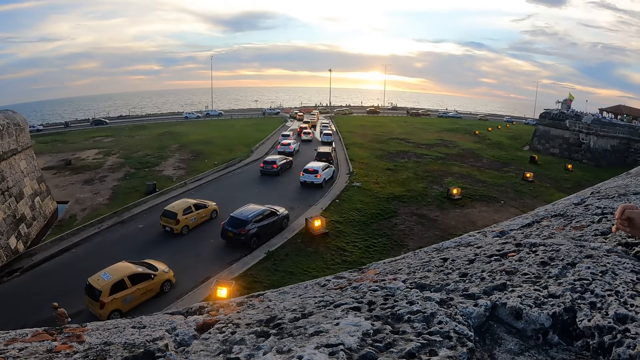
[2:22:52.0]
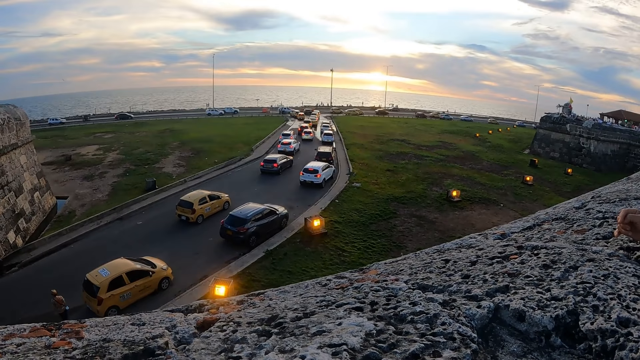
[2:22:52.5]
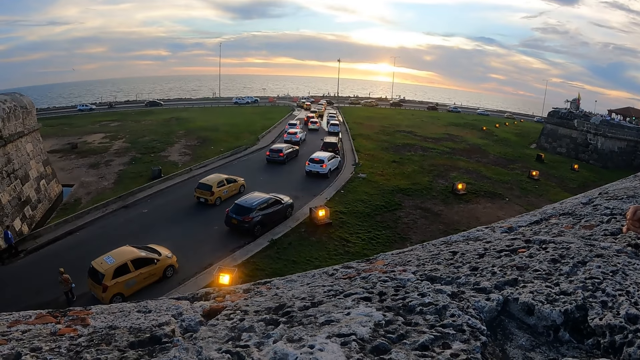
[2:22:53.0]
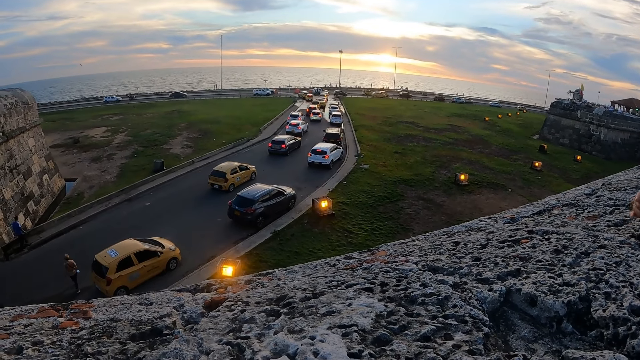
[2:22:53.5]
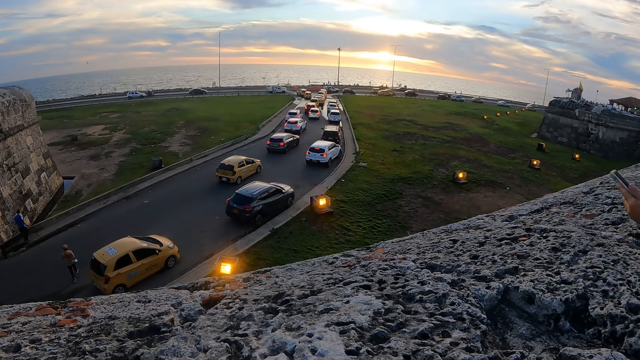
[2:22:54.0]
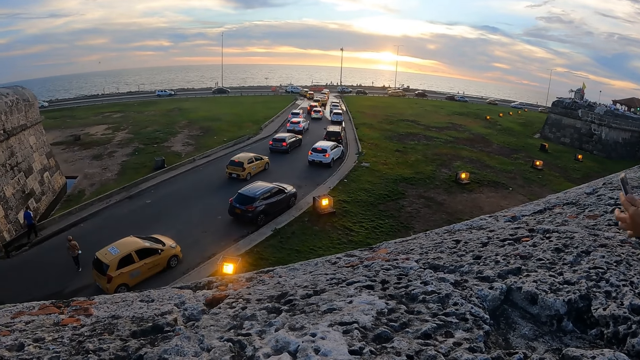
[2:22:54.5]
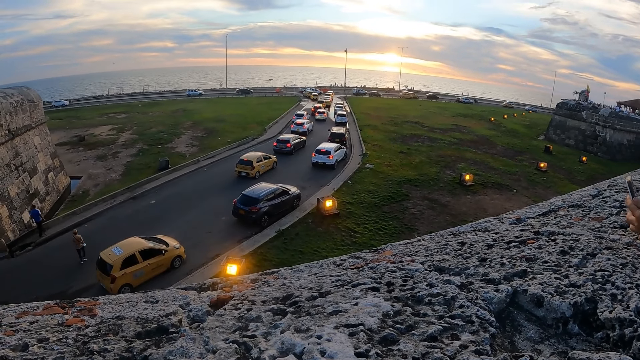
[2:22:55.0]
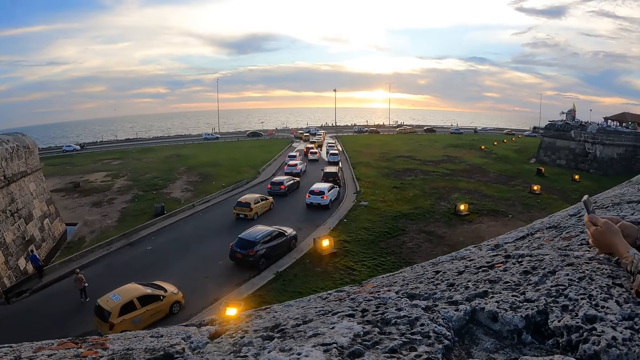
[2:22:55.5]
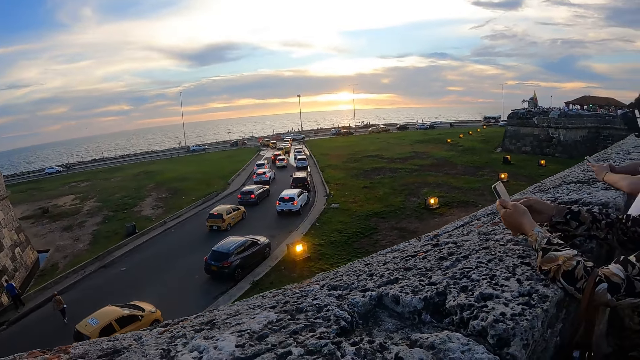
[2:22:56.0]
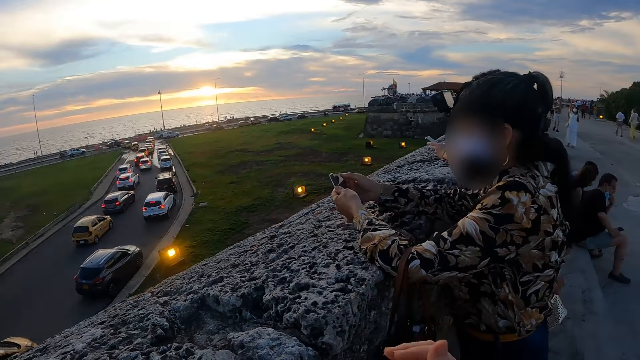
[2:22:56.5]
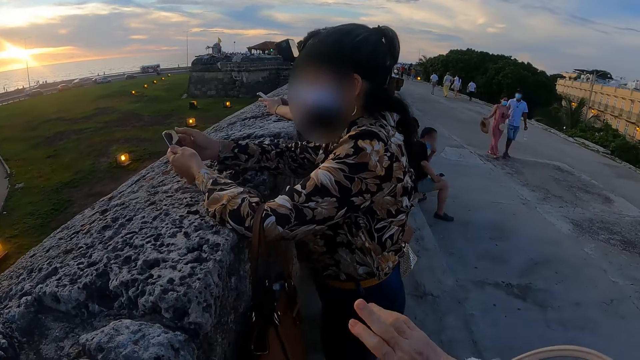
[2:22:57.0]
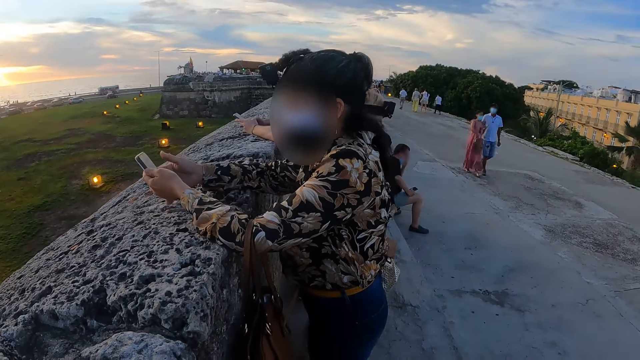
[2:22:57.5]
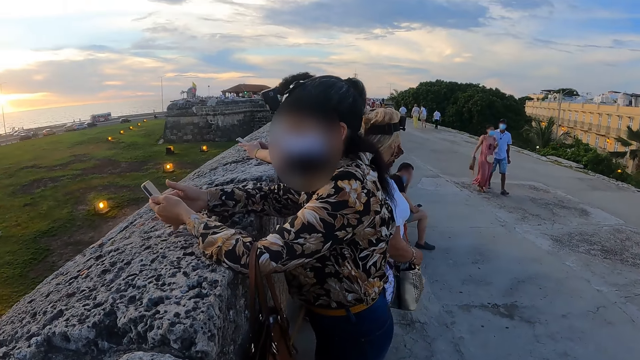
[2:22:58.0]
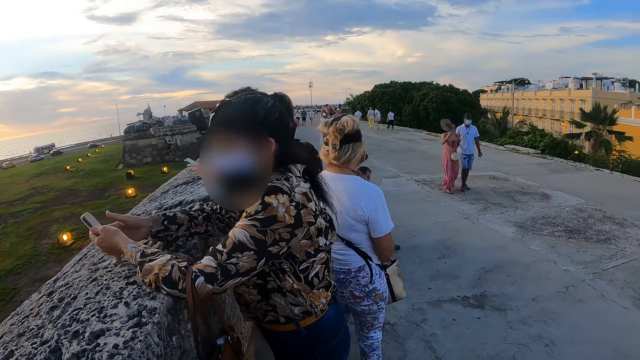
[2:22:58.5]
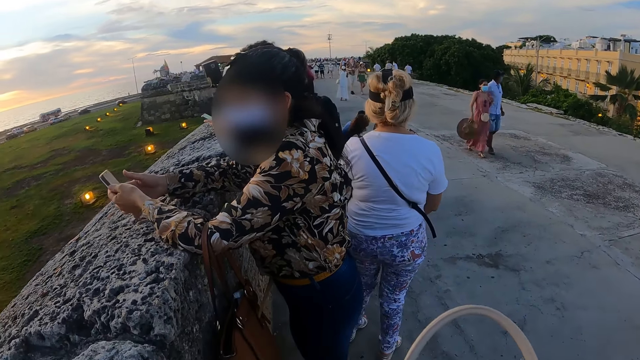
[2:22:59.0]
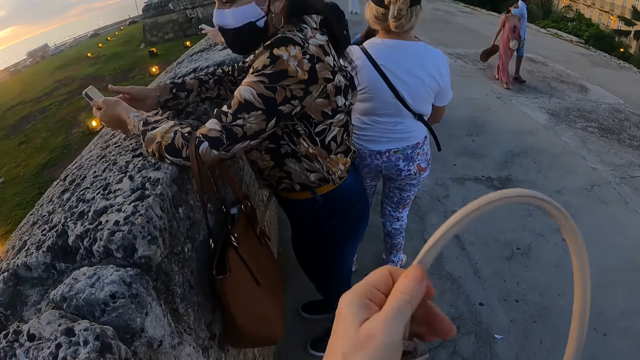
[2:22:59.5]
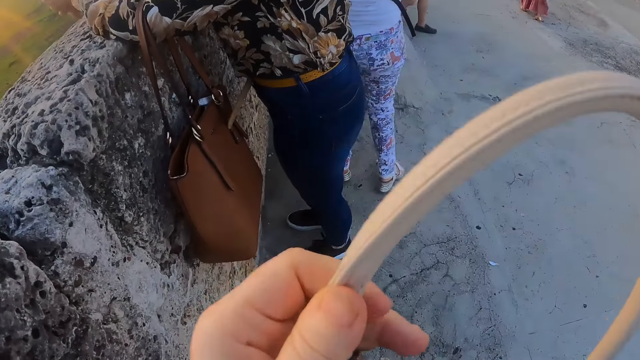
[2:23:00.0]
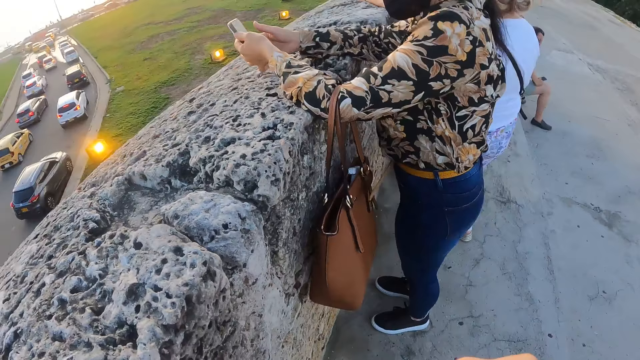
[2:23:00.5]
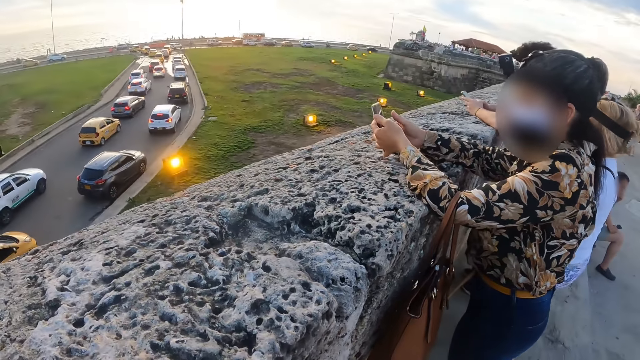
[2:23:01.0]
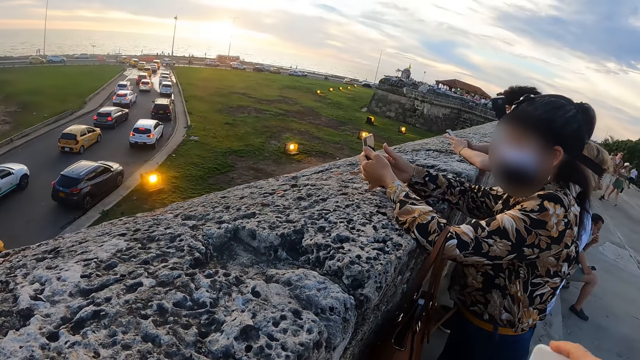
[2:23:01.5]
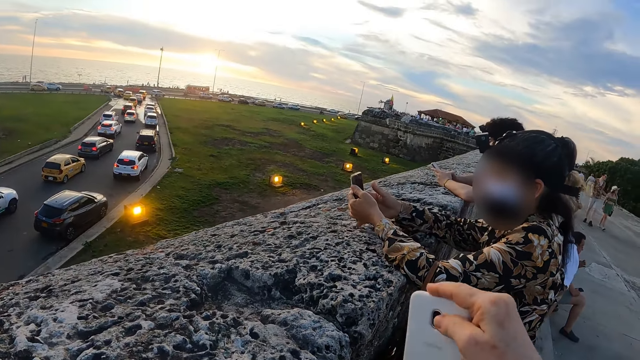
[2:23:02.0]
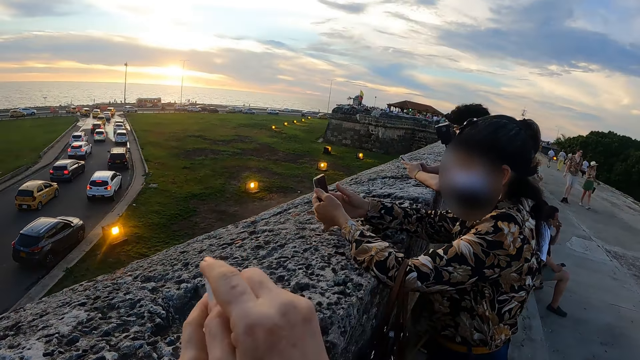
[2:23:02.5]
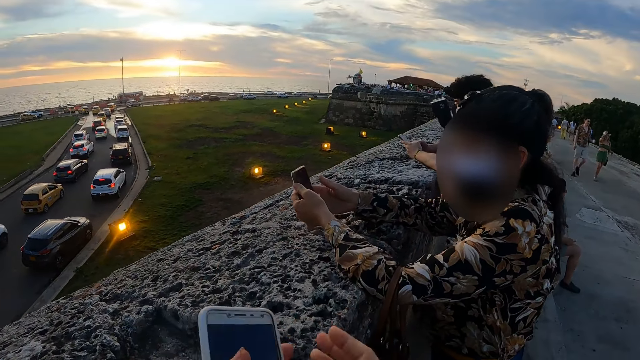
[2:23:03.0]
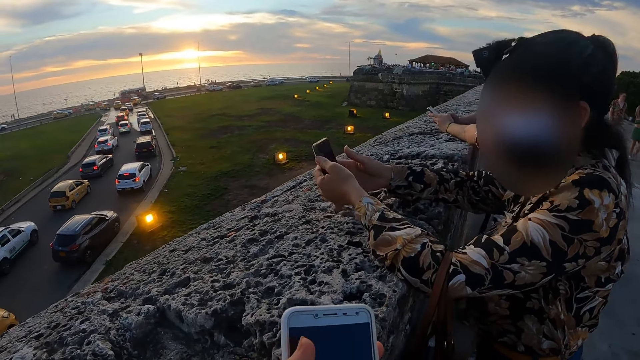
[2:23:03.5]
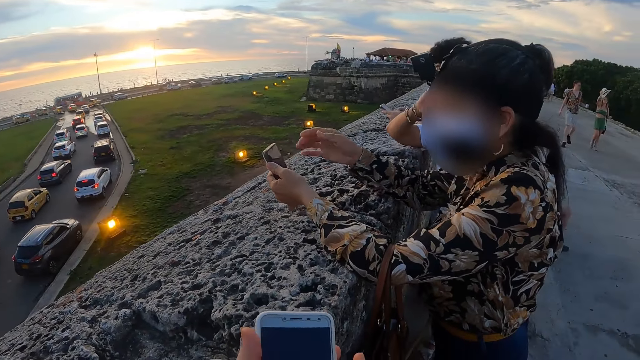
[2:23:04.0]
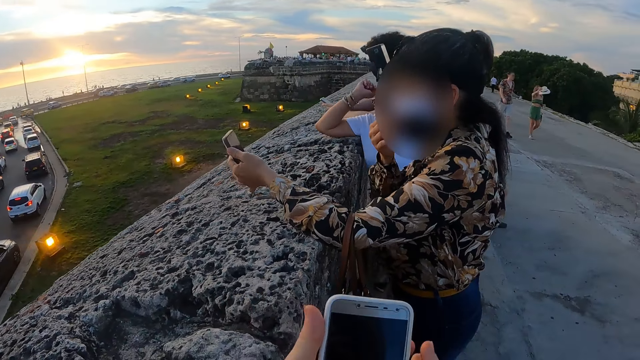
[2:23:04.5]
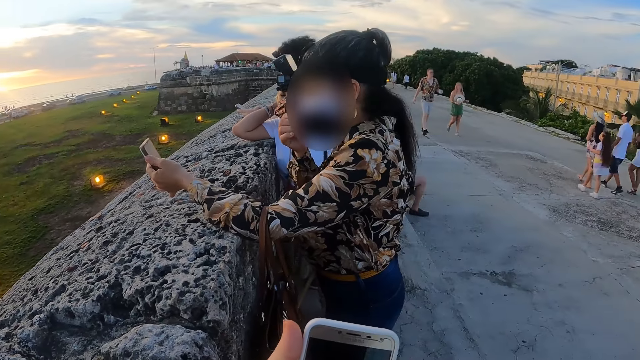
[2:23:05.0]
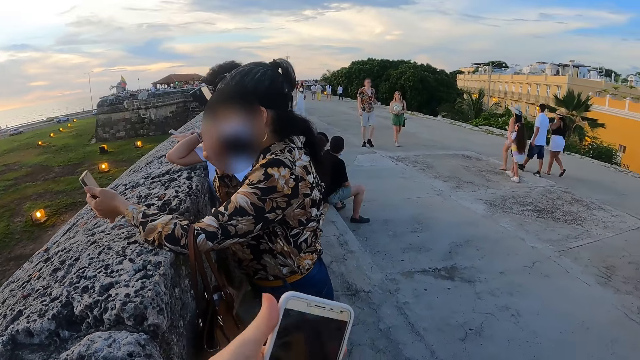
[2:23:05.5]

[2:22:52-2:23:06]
The camera wearer stares at a lady. They touch the handbag. They search her bag. They hold her phone. They move the mobile phone to the left hand and use the mobile phone.

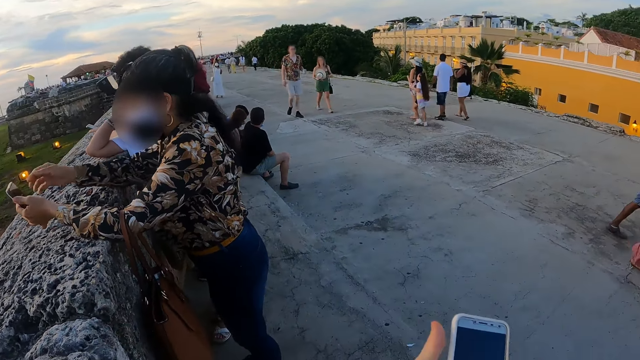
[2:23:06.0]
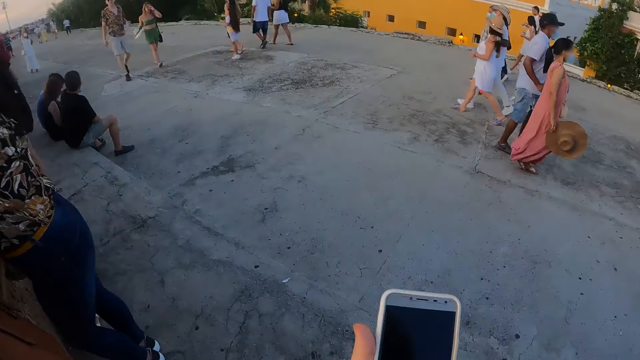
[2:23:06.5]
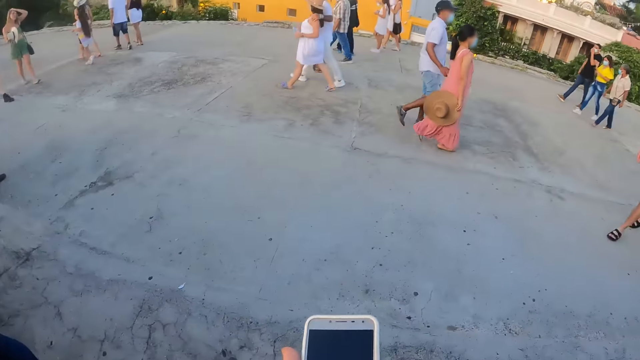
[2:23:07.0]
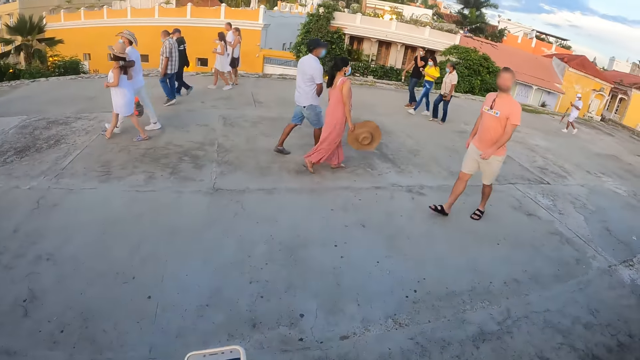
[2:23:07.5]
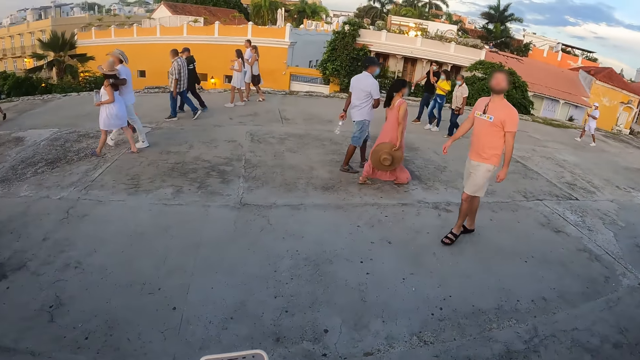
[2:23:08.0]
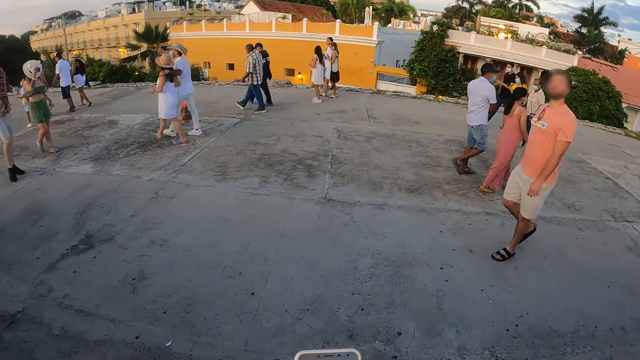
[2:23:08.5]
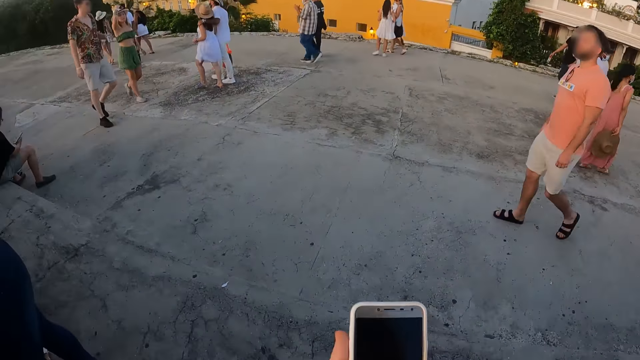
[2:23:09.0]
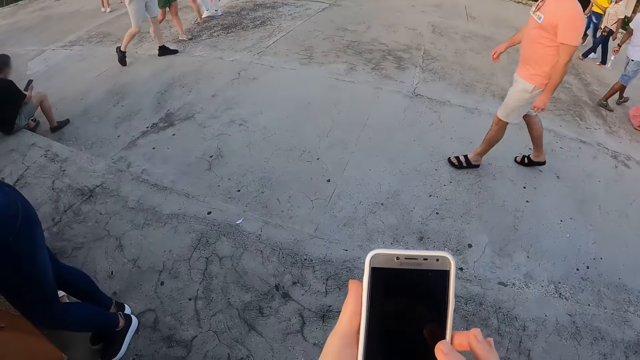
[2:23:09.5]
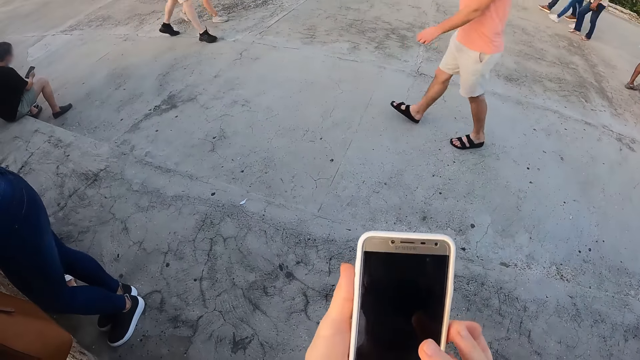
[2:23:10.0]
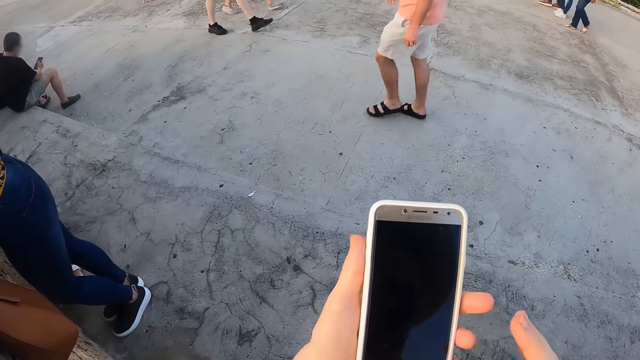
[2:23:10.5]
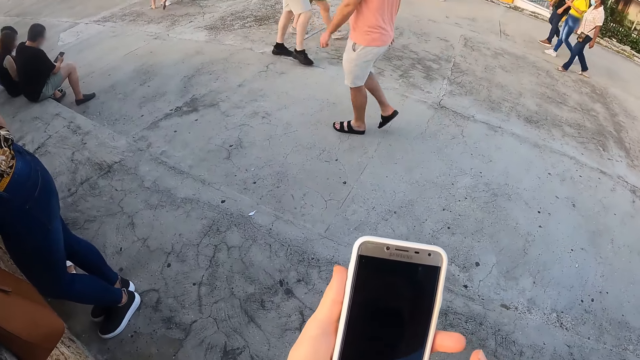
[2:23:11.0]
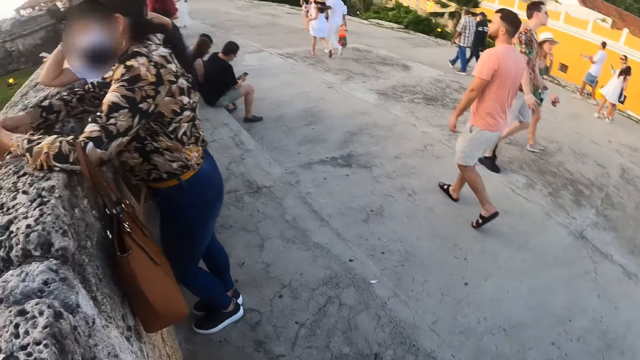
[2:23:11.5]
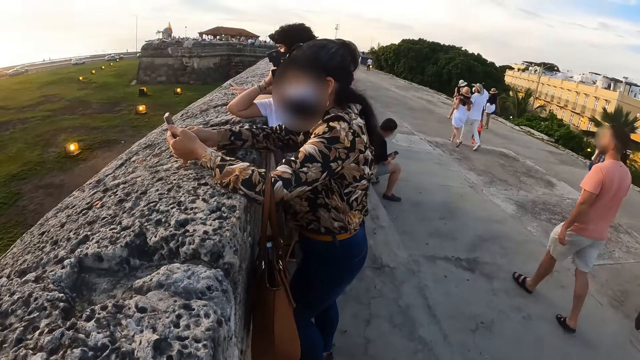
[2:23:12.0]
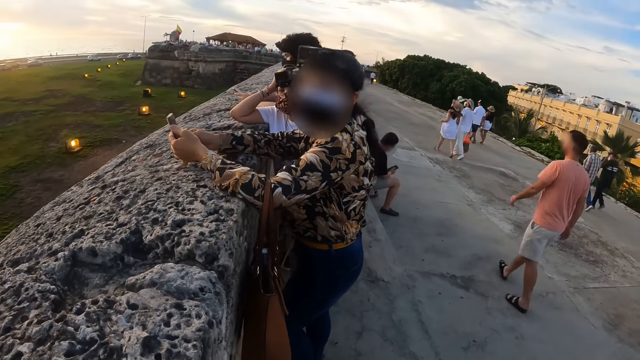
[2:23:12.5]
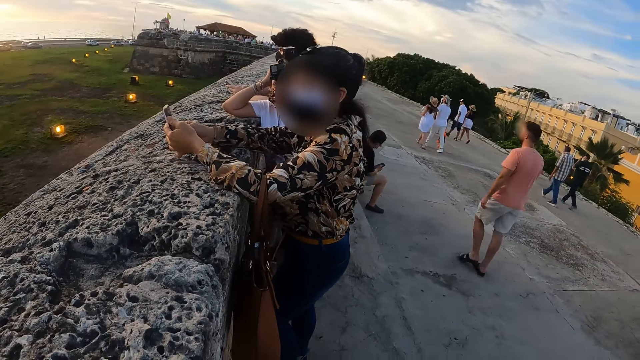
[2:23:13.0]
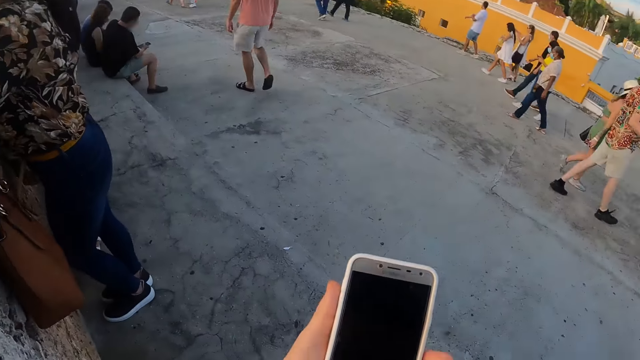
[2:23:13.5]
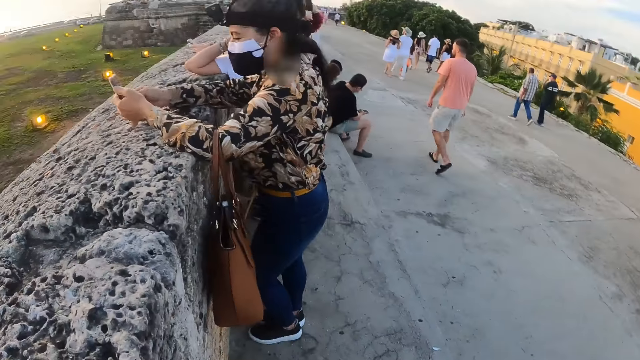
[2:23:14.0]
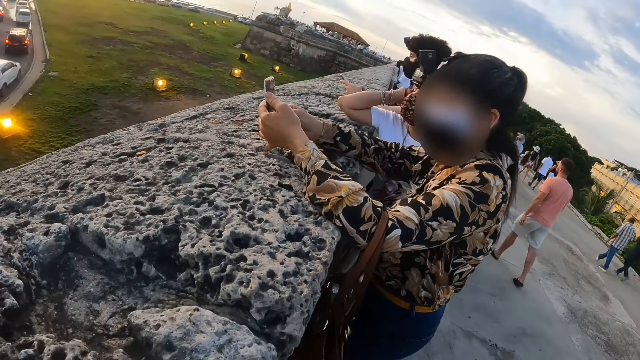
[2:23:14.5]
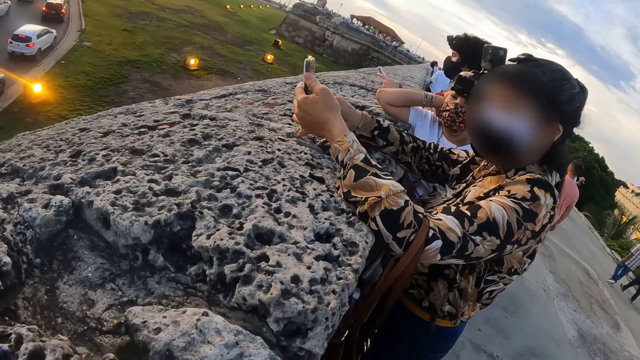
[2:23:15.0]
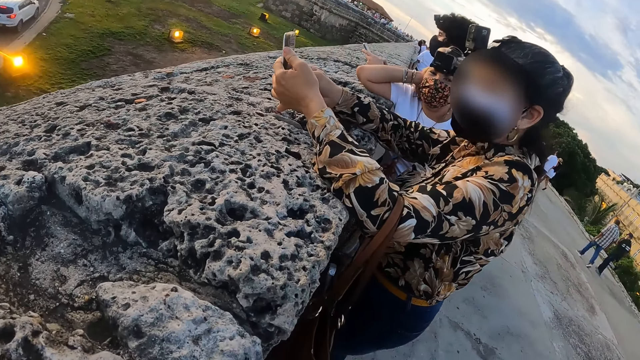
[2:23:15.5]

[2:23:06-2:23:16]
The camera wearer turns around. They operate the phone. They communicate with the lady. They look around.
